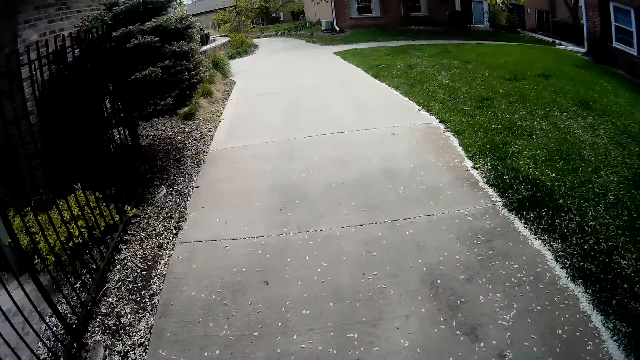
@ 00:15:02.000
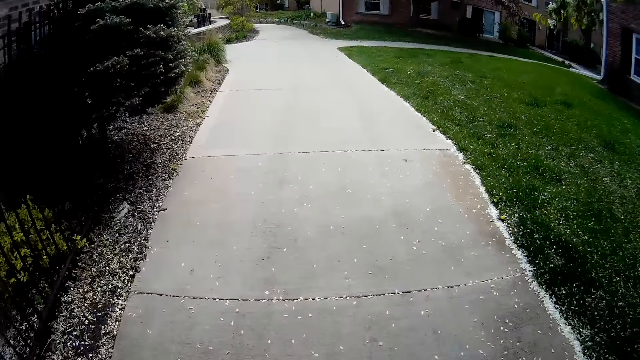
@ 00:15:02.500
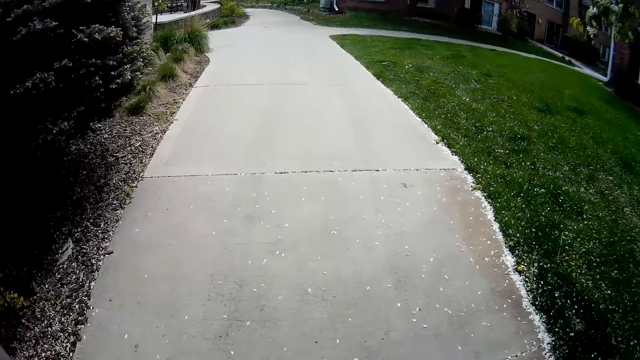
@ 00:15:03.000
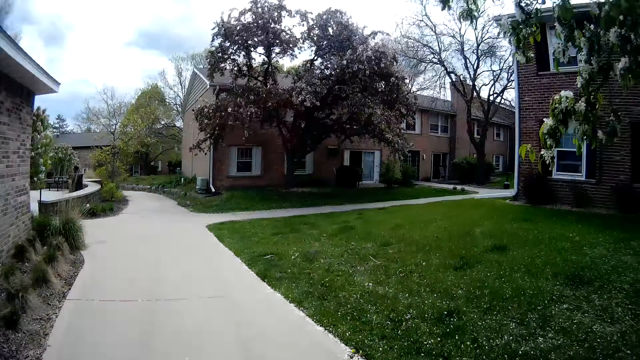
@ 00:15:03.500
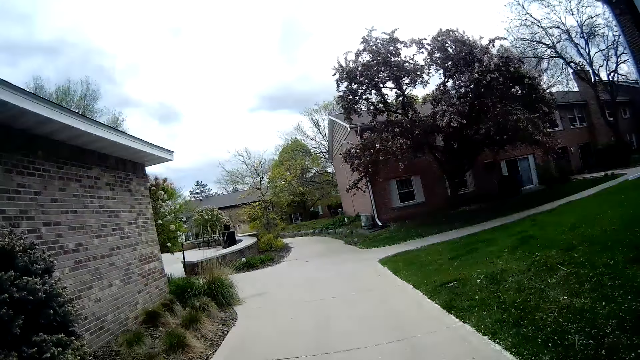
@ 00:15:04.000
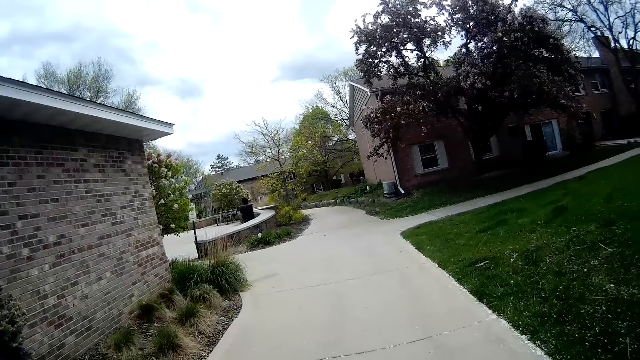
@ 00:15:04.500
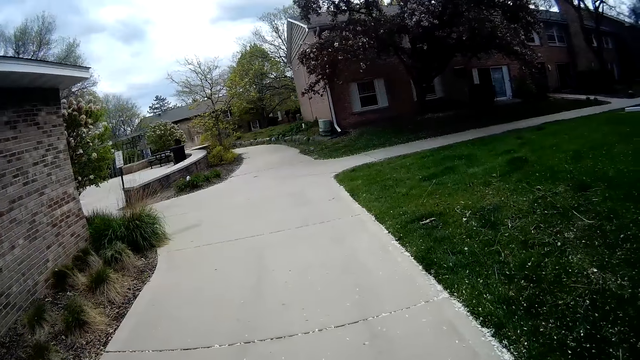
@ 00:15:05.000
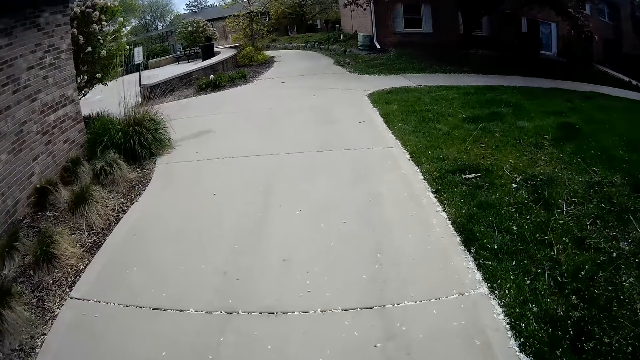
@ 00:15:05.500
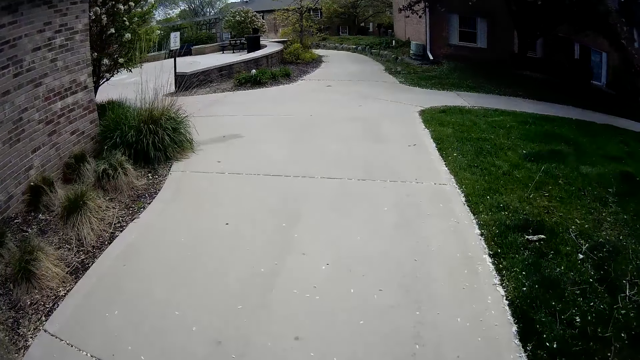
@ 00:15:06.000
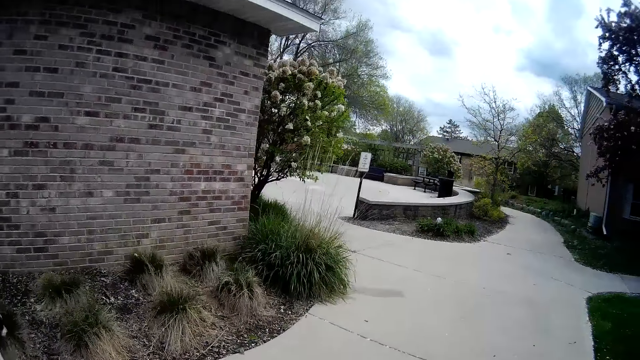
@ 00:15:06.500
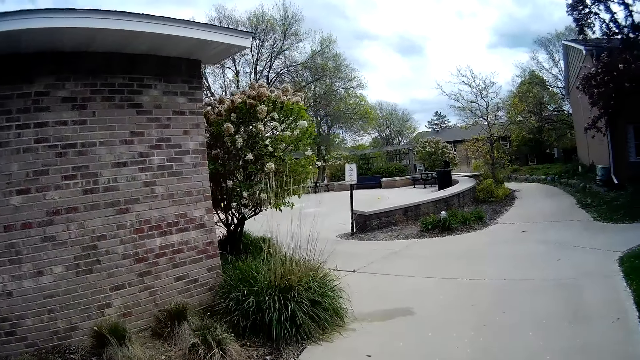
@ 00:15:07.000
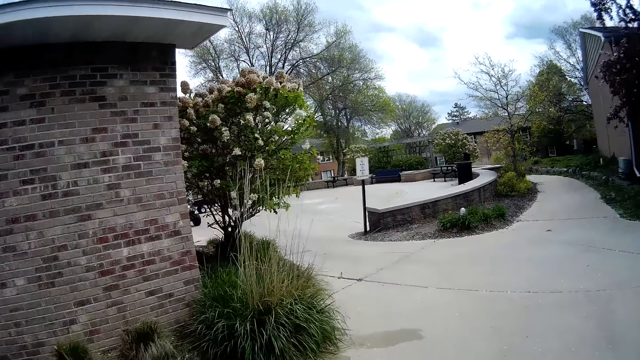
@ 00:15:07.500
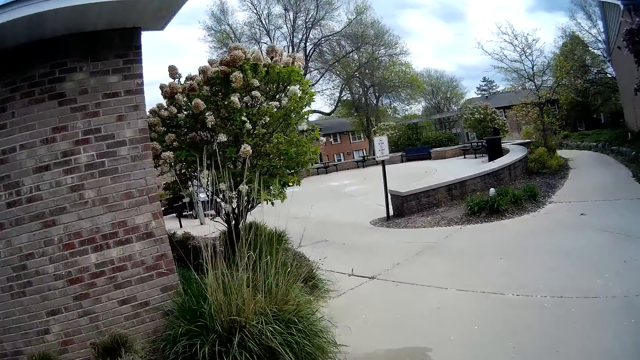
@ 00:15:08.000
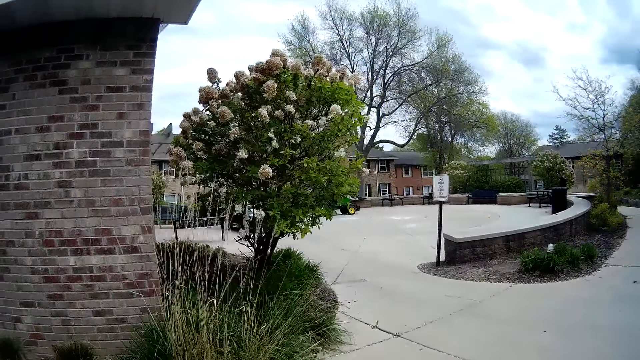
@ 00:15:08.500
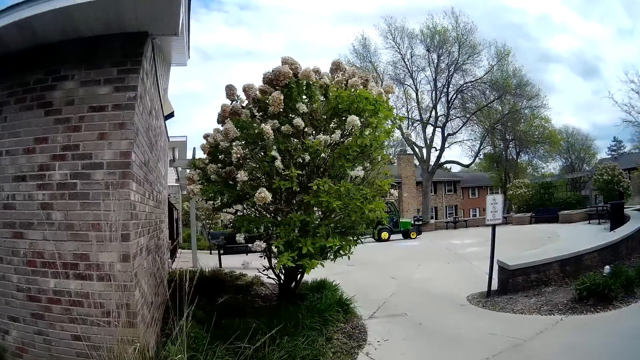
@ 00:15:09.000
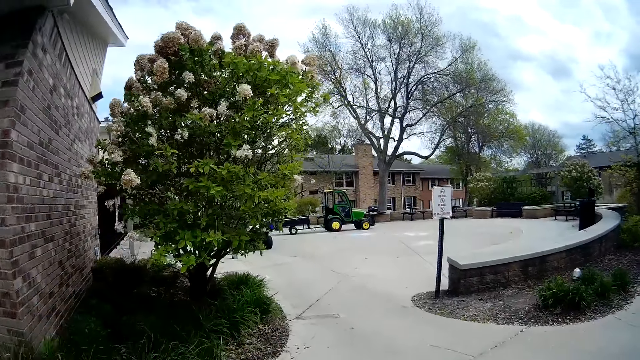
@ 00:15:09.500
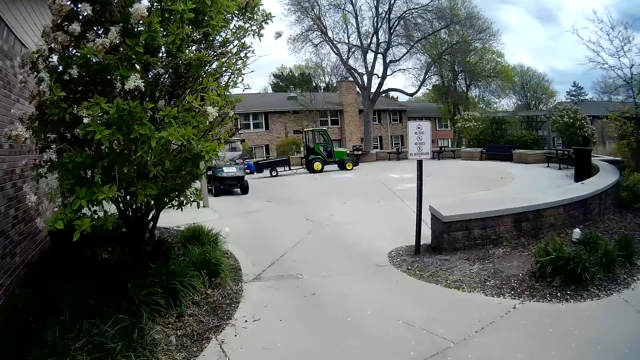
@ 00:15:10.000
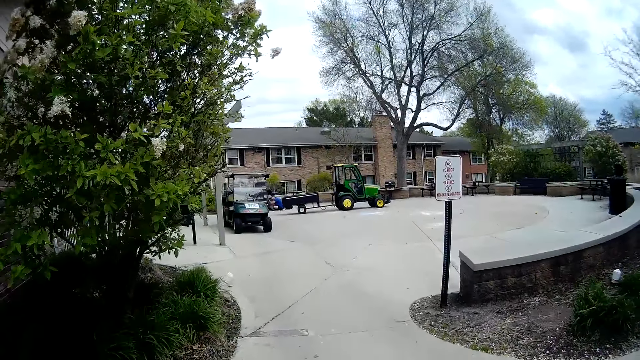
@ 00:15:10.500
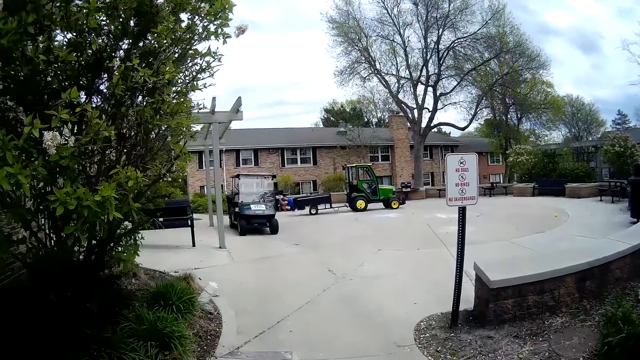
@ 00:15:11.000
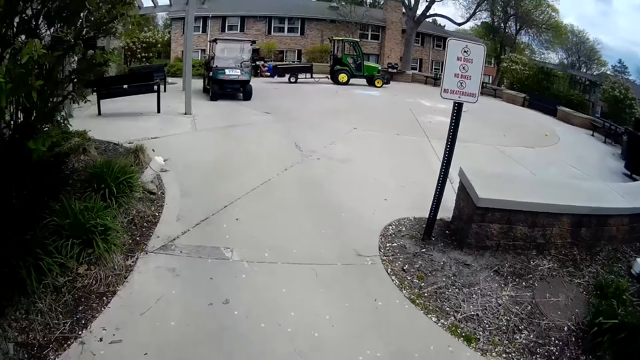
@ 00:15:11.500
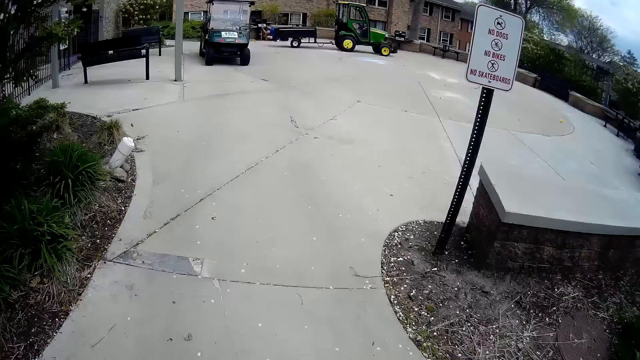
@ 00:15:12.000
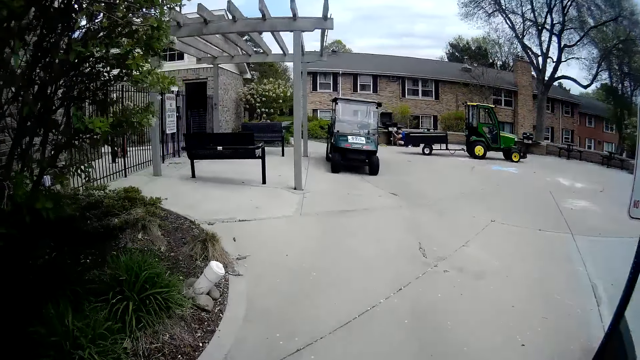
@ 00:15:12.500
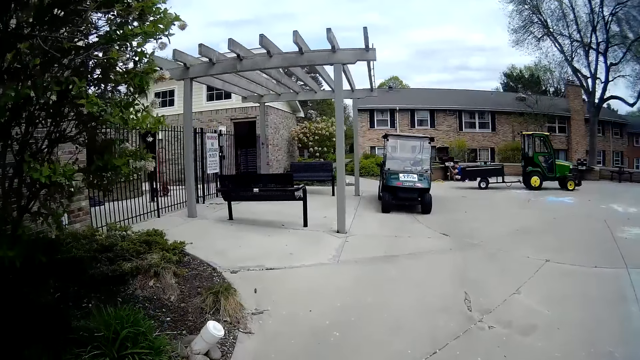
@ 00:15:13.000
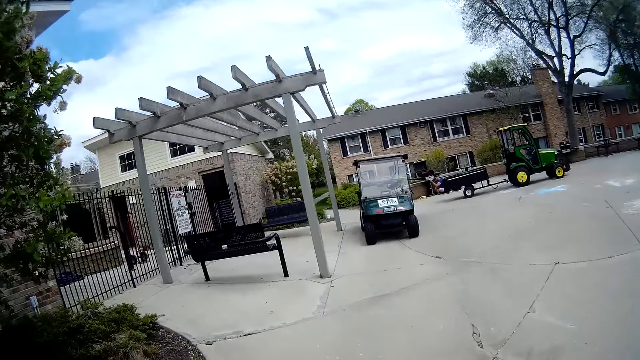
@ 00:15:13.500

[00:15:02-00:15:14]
The camera wearer lifts a hand. They interact with the man. The man fixes a grill.

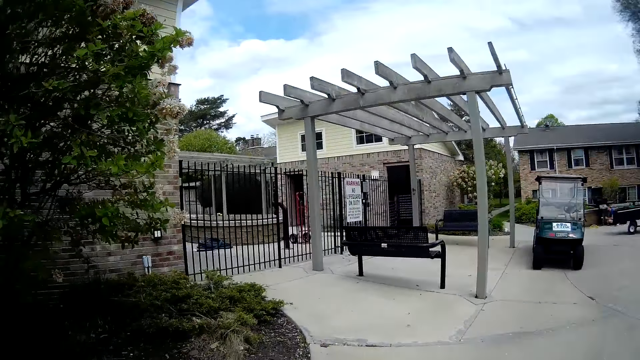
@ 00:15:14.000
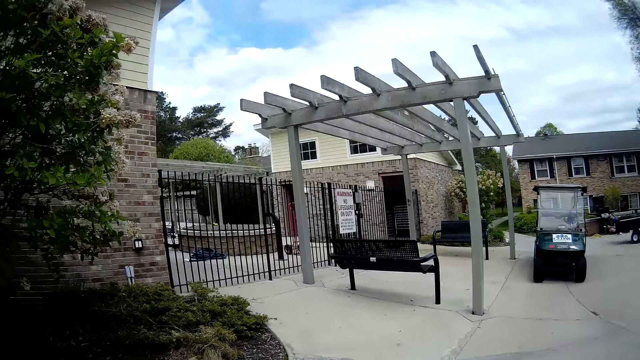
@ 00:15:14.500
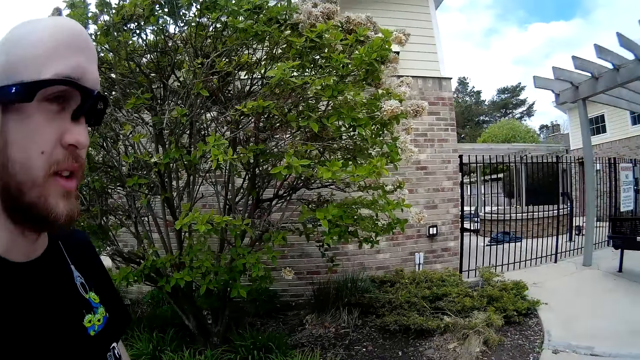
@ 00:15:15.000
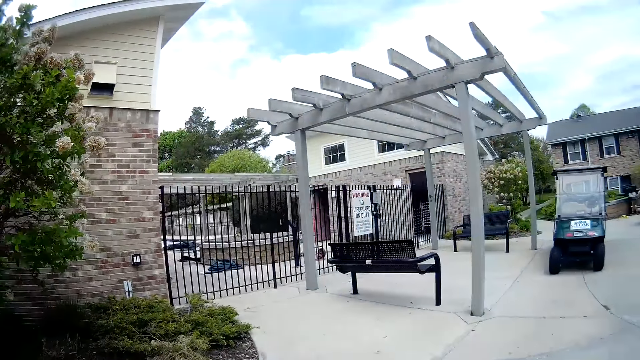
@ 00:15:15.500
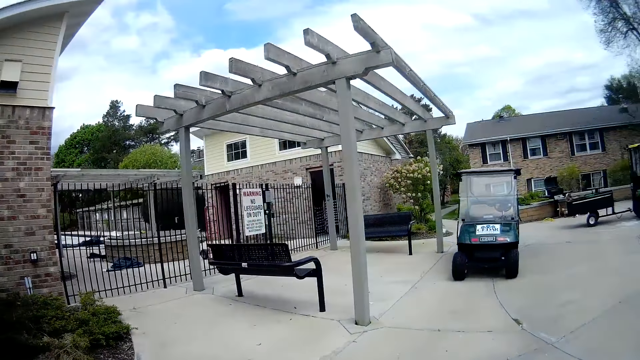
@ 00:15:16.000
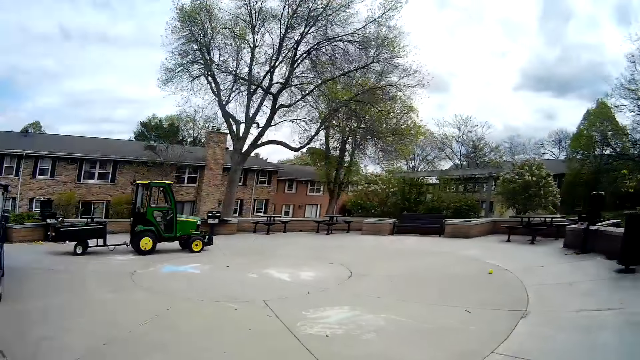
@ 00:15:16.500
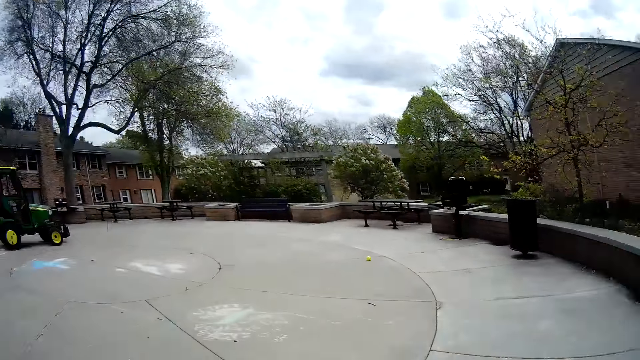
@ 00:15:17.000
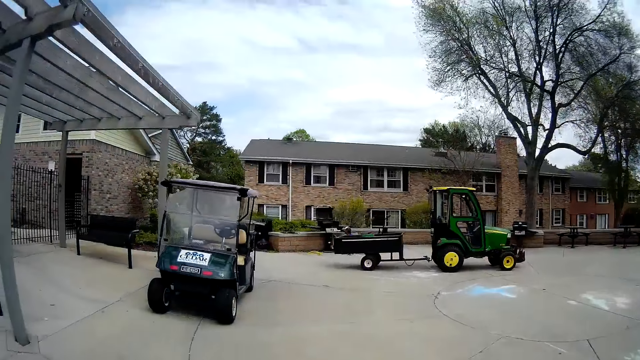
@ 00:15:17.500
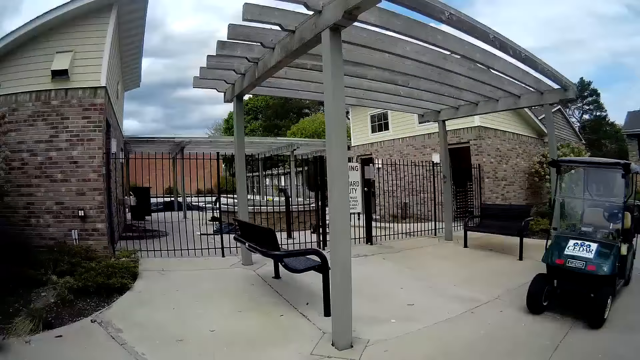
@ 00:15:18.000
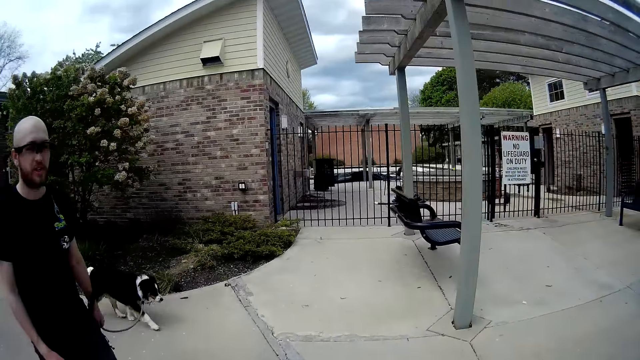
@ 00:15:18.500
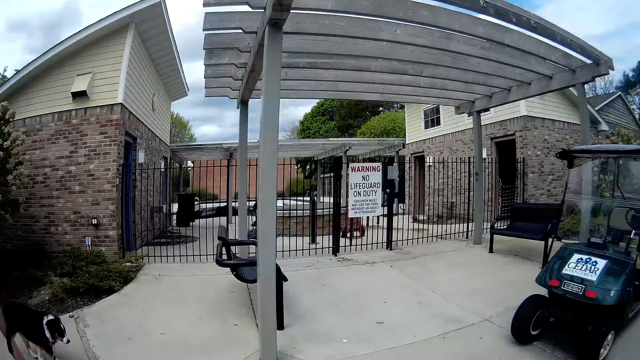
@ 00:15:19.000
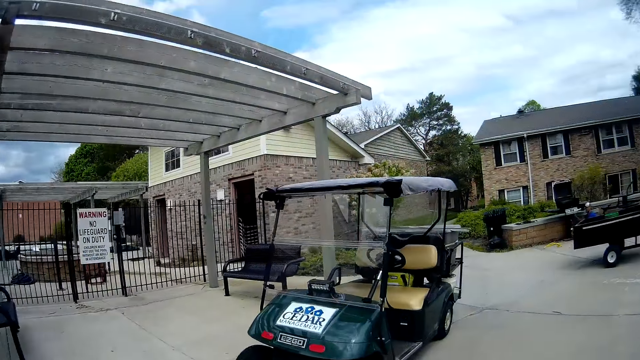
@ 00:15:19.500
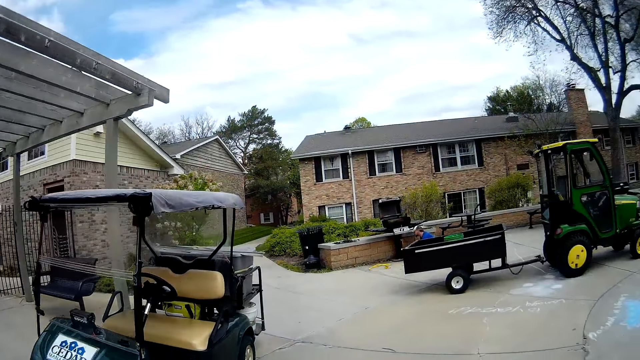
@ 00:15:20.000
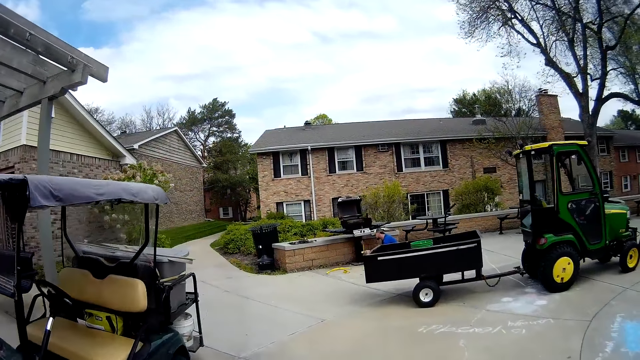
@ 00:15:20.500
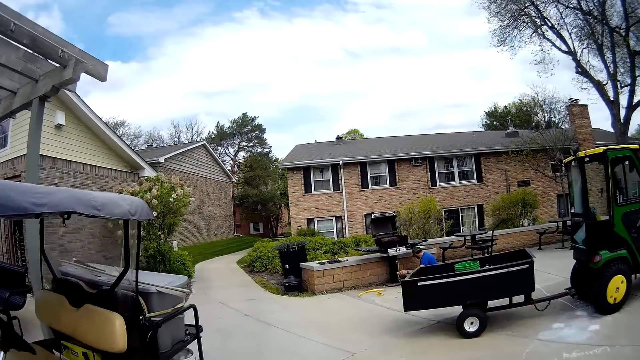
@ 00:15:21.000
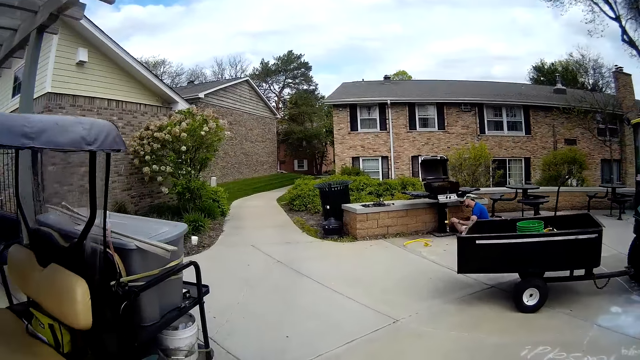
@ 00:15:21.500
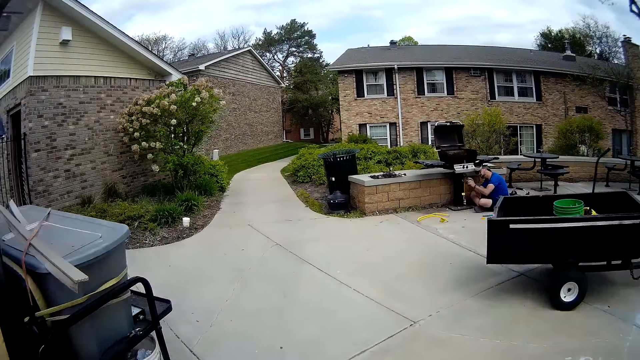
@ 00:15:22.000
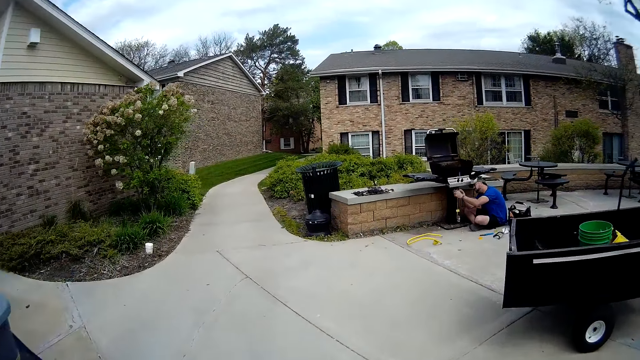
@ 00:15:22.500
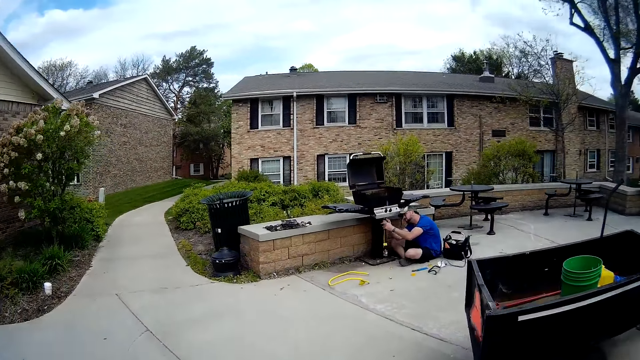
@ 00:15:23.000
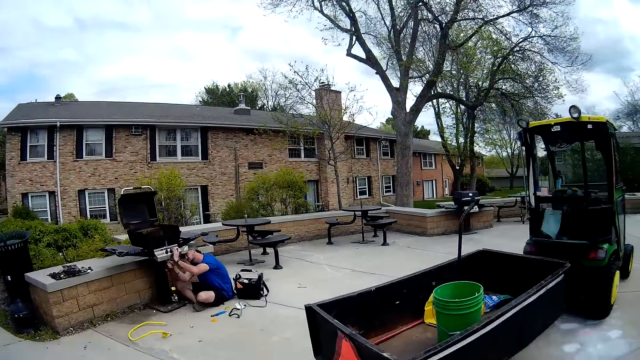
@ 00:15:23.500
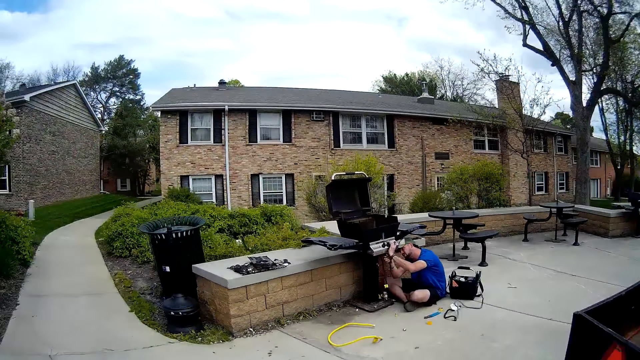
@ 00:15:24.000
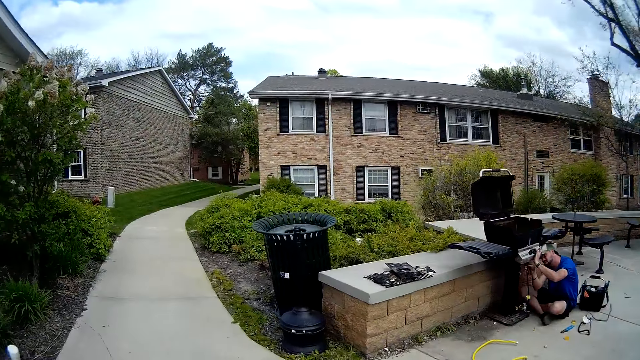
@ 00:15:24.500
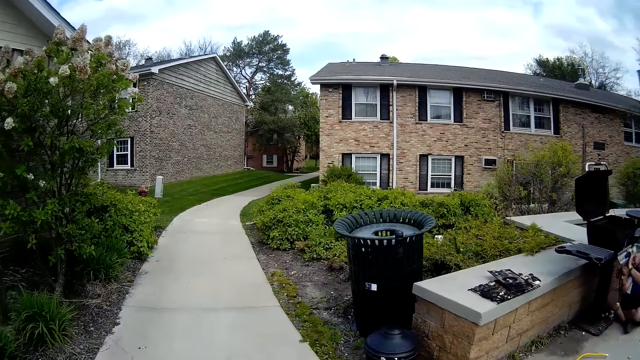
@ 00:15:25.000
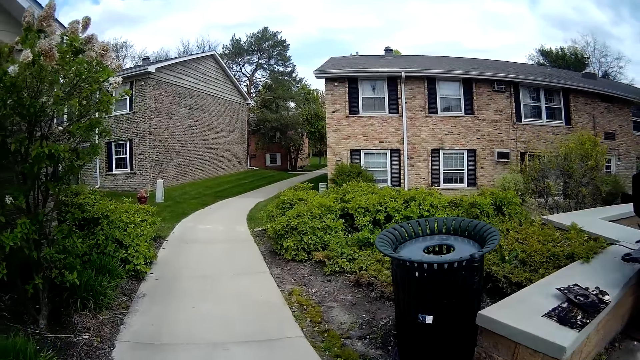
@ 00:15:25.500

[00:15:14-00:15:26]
The camera wearer looks around. They look around repeatedly.
